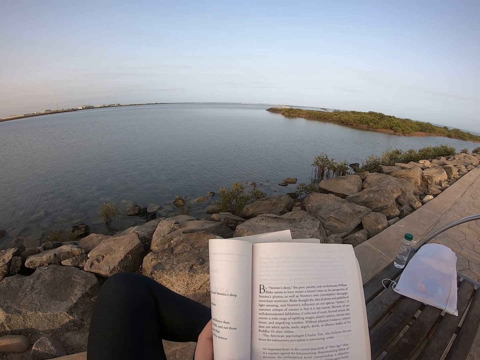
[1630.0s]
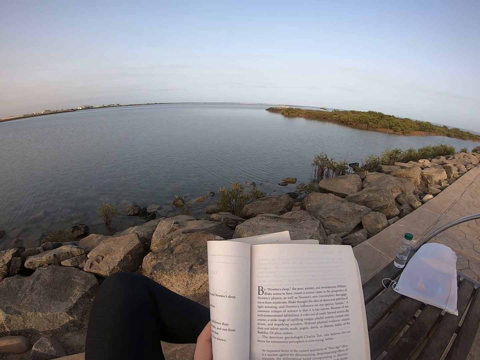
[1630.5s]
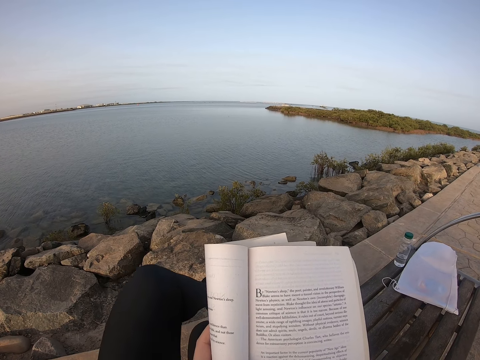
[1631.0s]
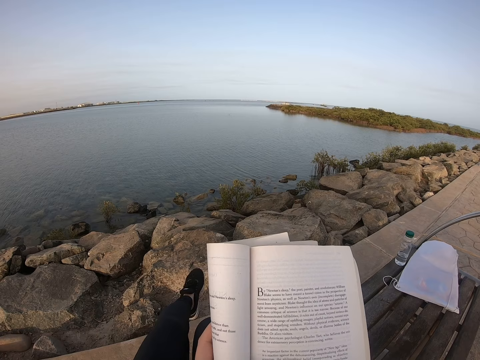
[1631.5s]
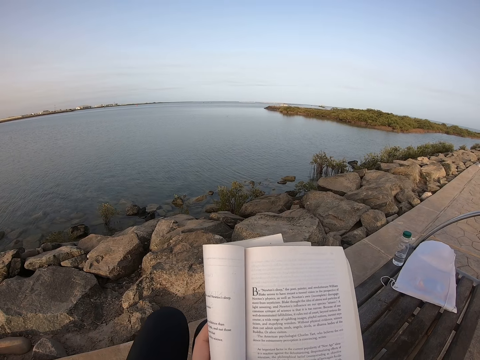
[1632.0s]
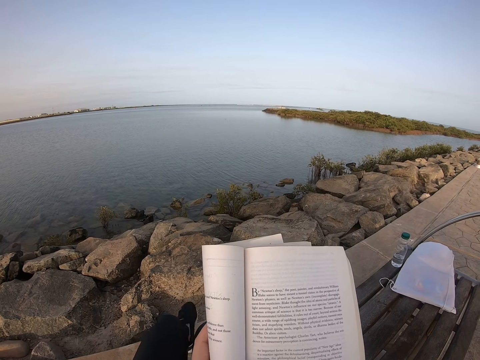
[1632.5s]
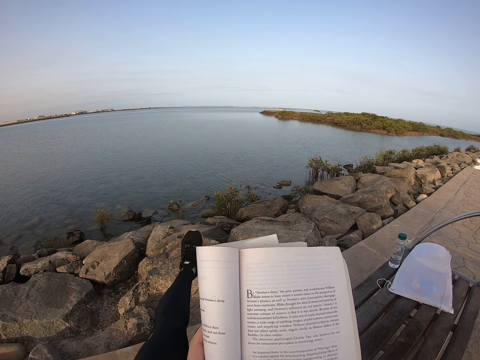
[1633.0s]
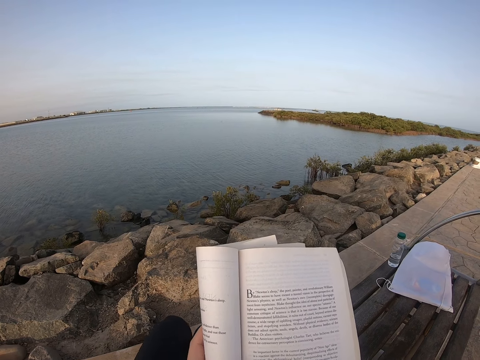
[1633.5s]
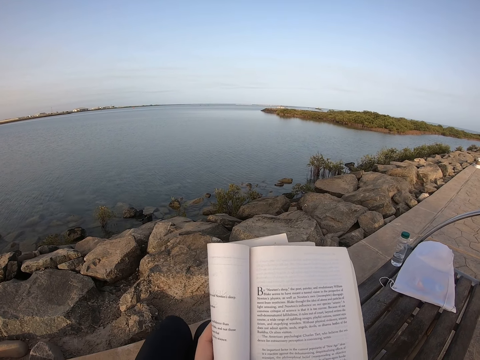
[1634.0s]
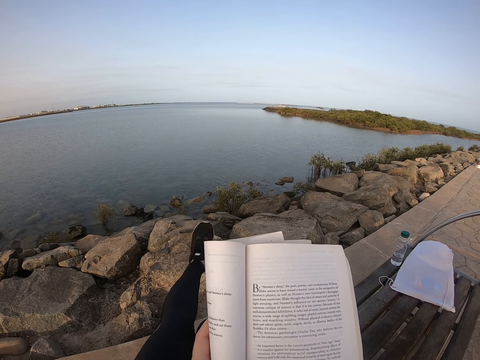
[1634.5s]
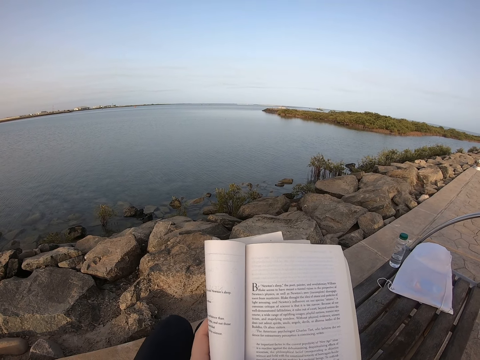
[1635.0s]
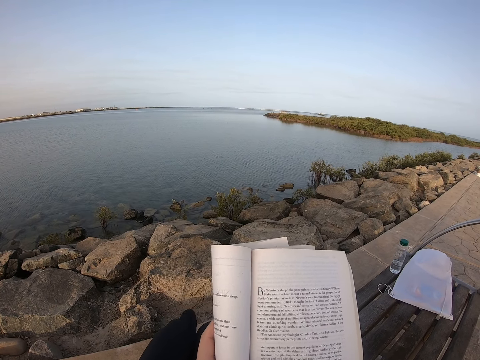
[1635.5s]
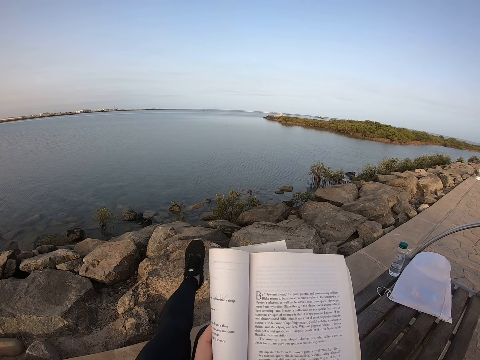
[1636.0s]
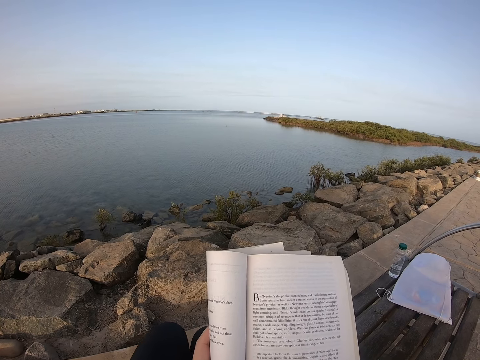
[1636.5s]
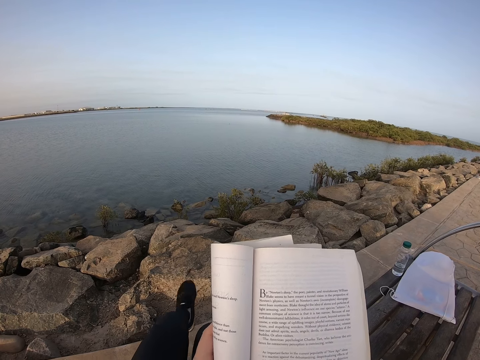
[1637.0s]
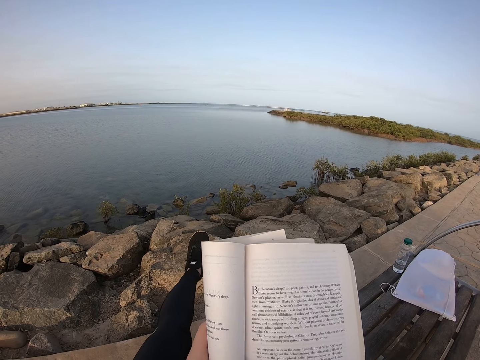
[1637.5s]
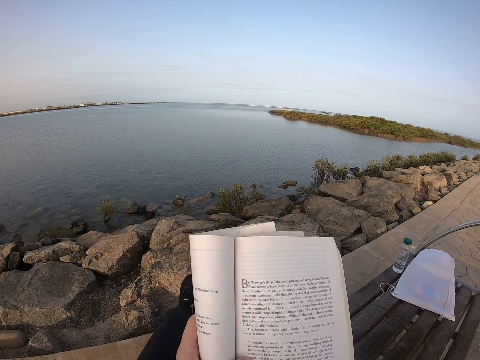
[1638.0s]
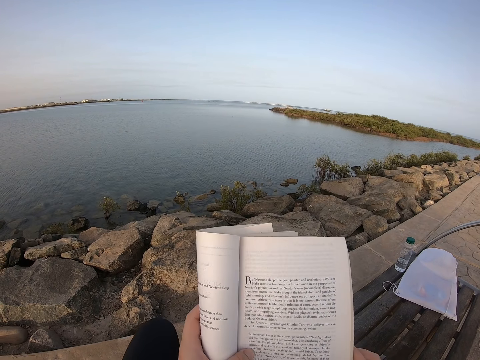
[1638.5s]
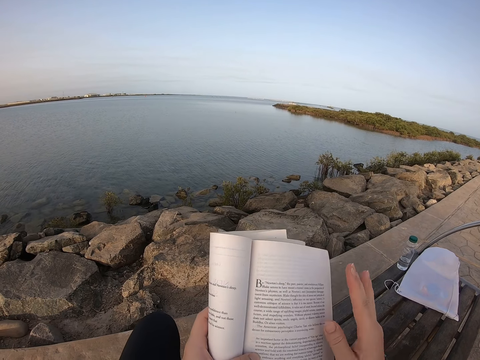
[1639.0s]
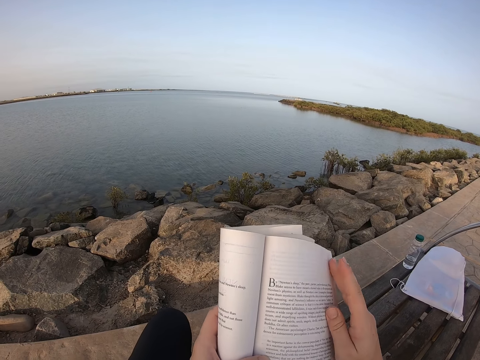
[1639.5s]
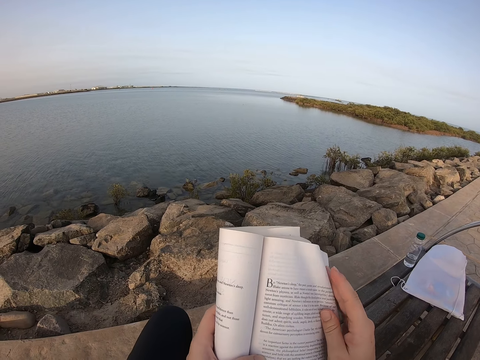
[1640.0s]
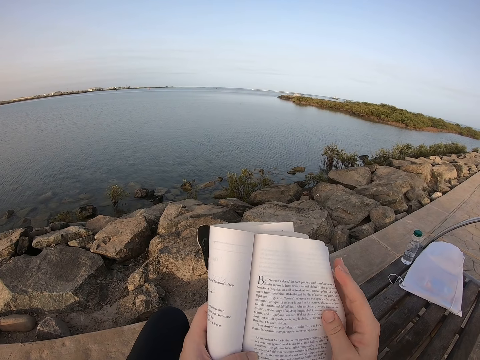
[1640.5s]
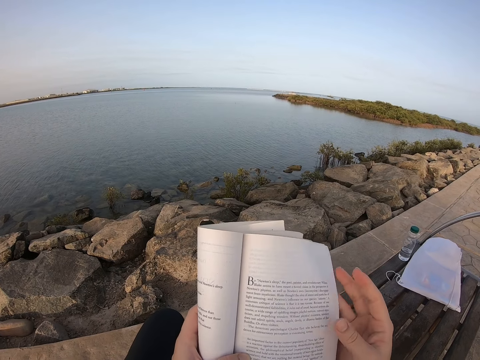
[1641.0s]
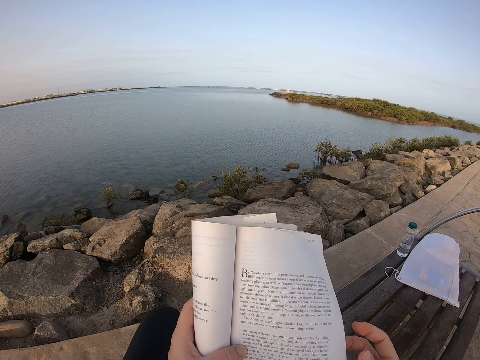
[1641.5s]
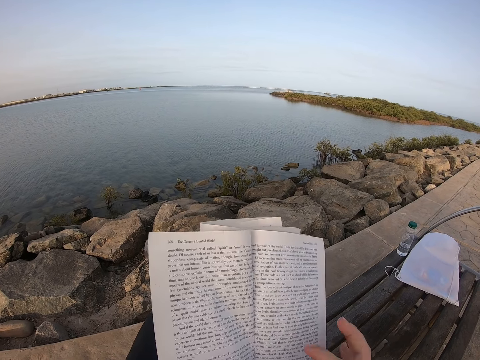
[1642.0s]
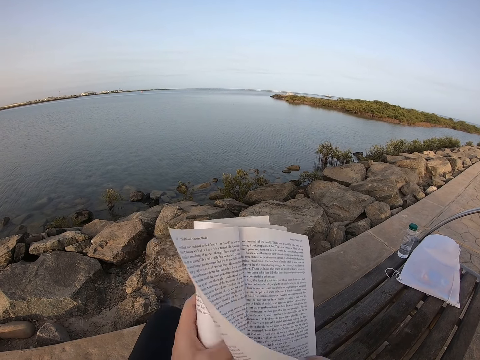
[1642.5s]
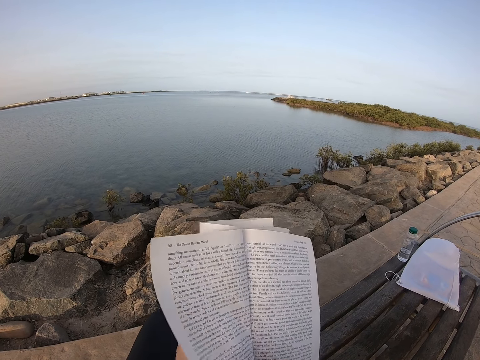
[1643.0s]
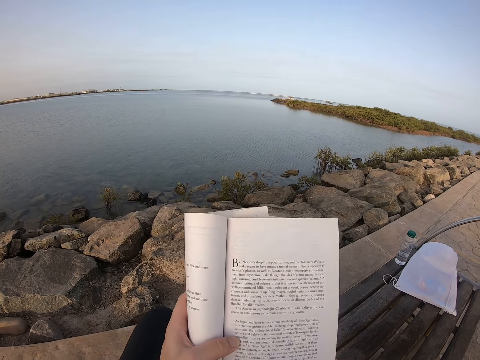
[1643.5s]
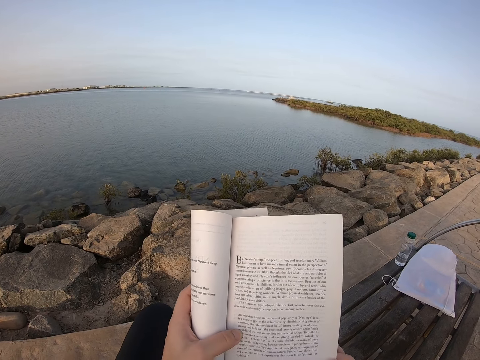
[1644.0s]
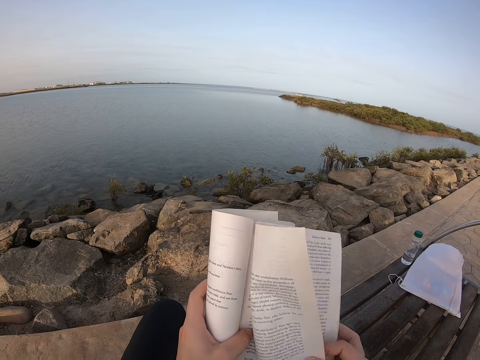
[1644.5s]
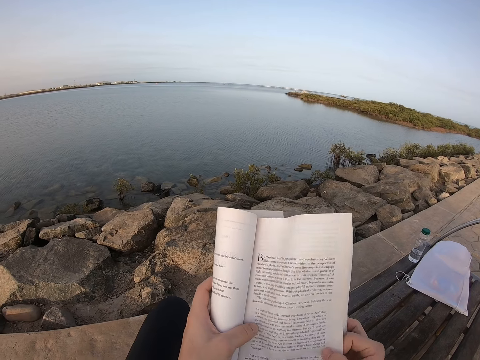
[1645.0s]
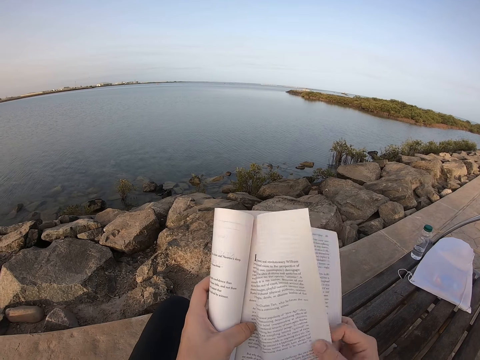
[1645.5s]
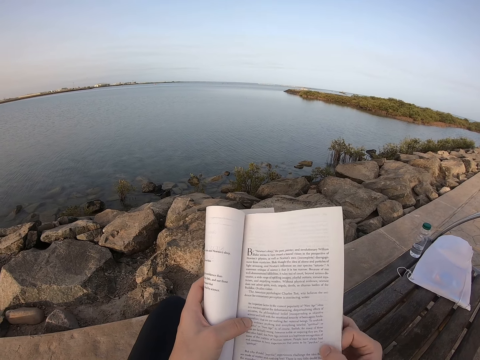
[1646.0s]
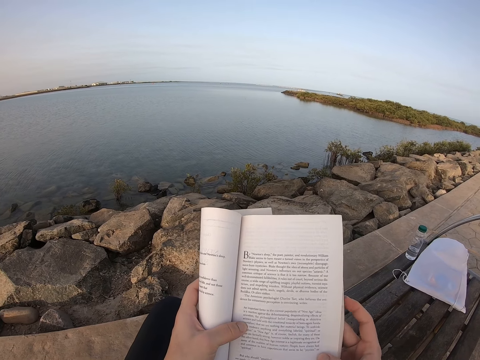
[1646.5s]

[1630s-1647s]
The camera wearer swings her left leg. She adjusts the page. She flips a page with the right hand.

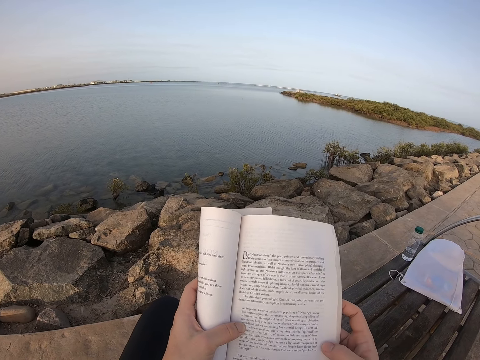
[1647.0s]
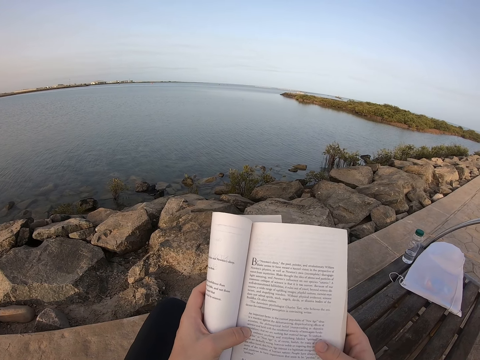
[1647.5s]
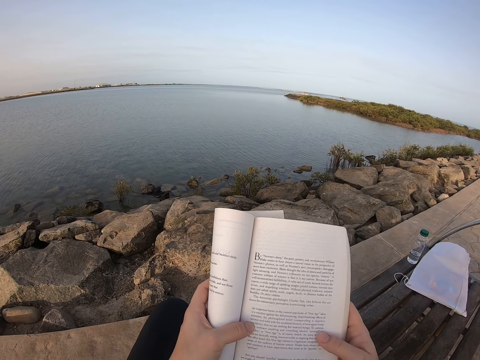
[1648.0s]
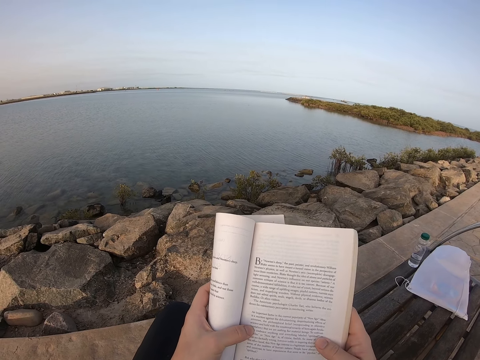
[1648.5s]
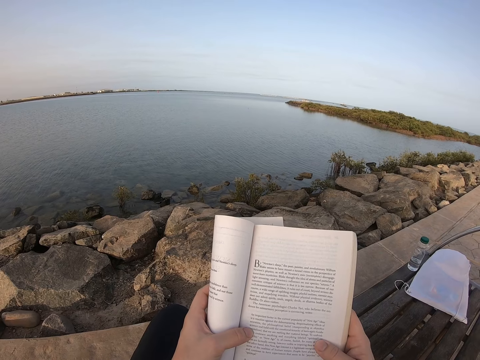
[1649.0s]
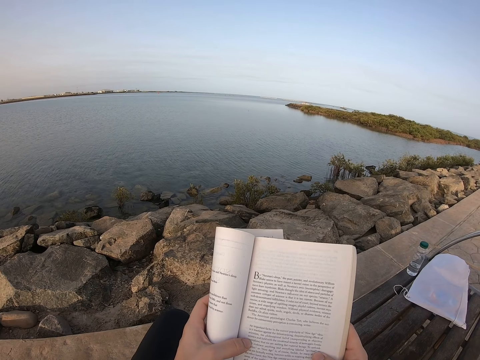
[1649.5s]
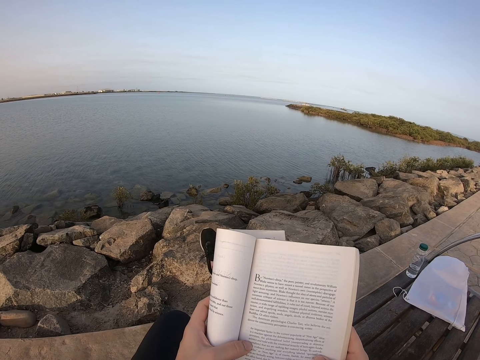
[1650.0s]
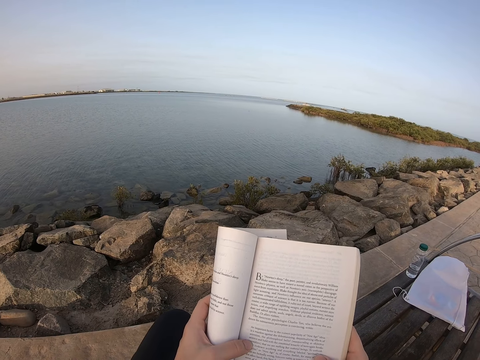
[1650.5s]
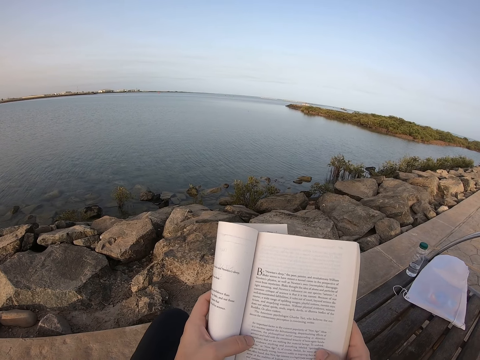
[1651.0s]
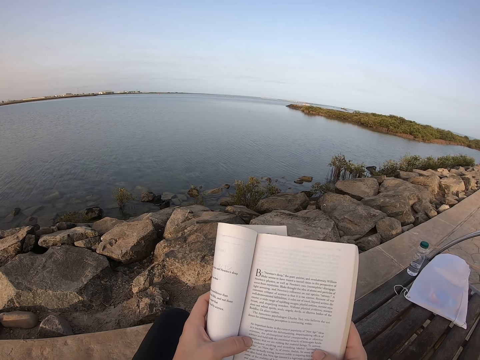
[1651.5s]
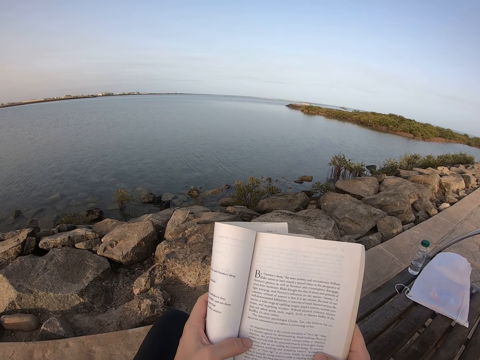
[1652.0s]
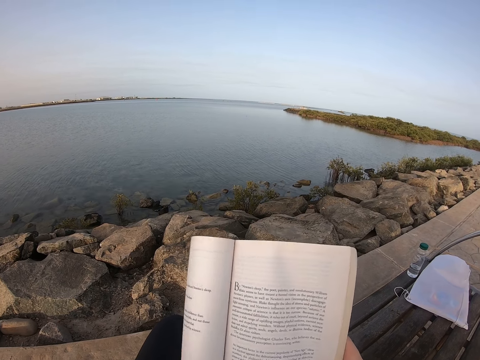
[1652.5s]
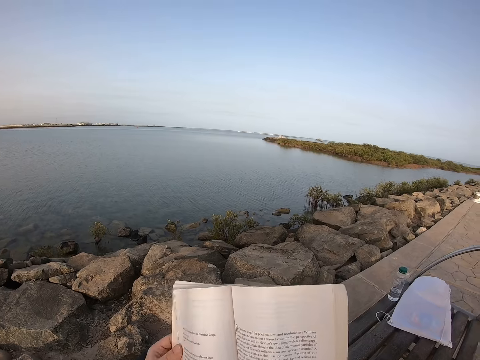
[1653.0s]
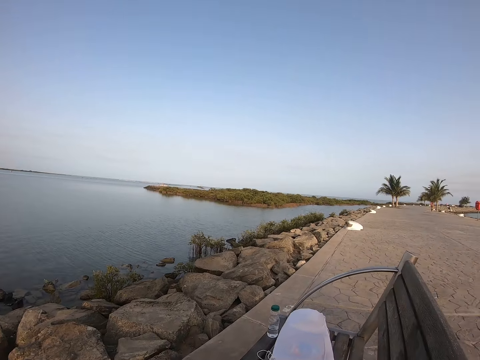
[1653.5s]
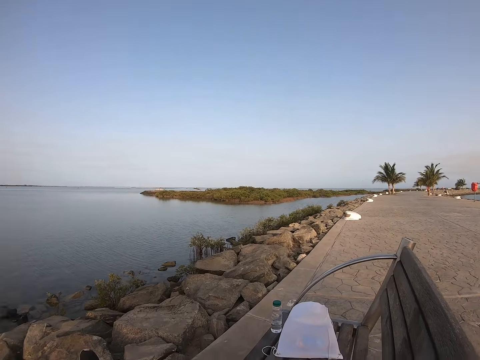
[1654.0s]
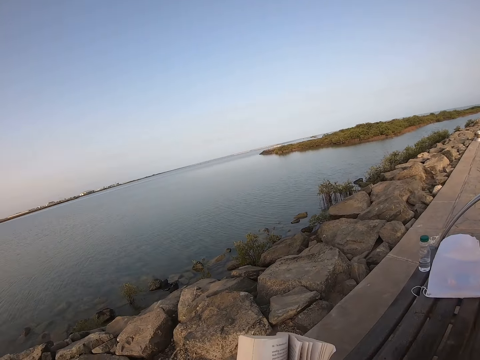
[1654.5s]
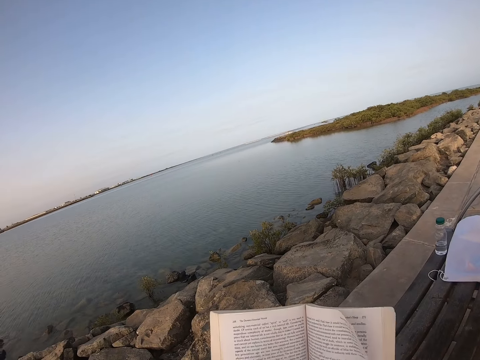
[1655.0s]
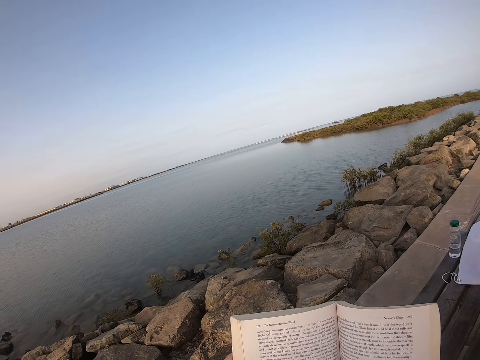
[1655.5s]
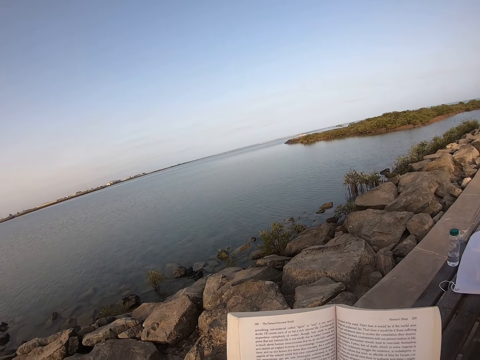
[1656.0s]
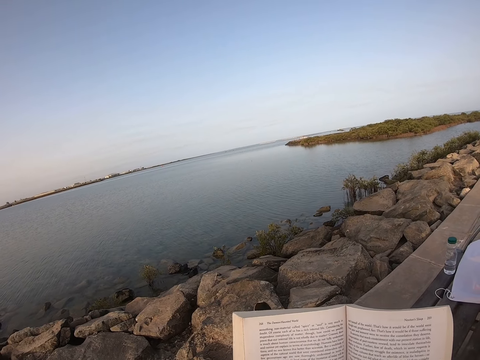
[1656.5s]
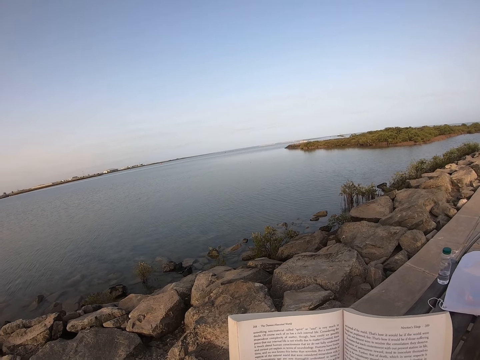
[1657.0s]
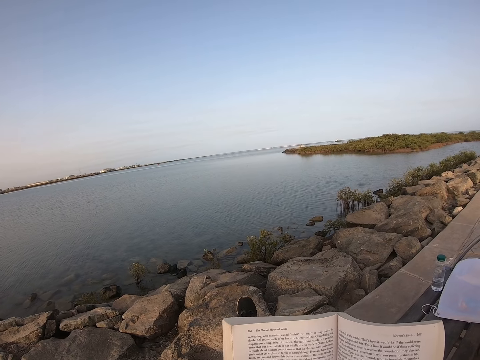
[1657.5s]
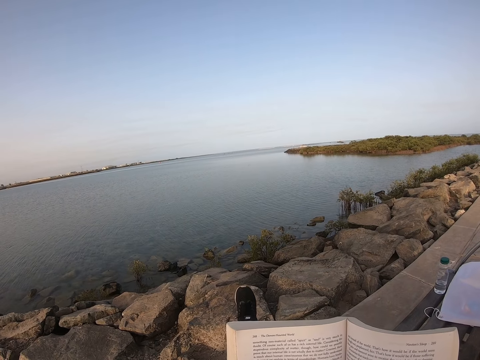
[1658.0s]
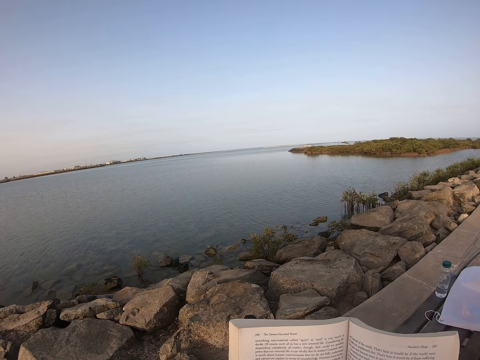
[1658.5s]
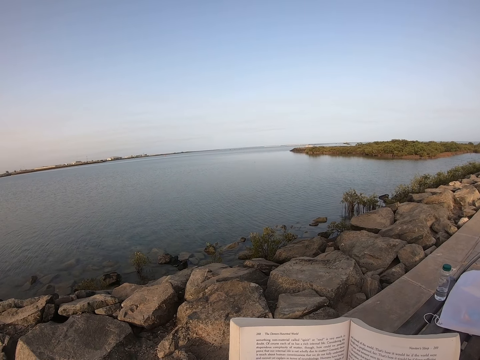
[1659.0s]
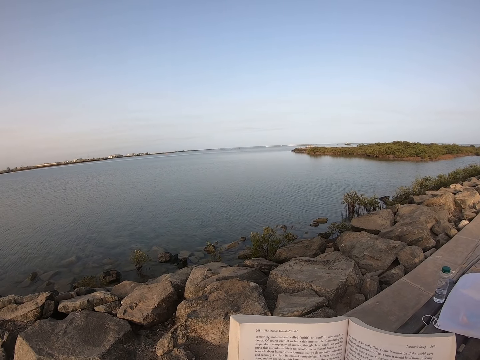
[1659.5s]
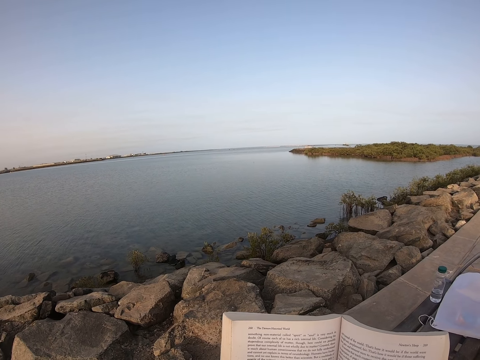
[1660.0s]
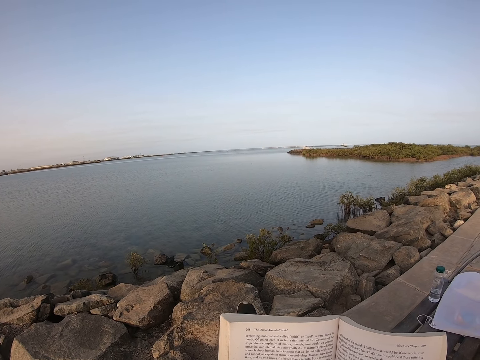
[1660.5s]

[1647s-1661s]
The camera wearer moves a foot. They hold a book with both hands. They adjust the book. They look around. They read the book.
